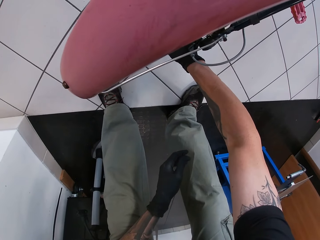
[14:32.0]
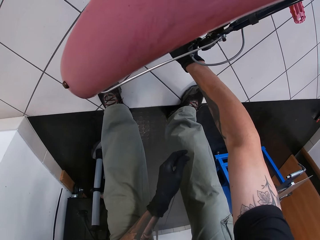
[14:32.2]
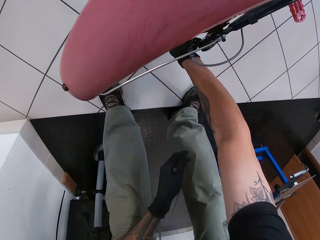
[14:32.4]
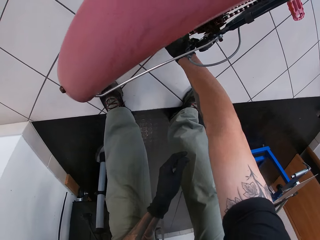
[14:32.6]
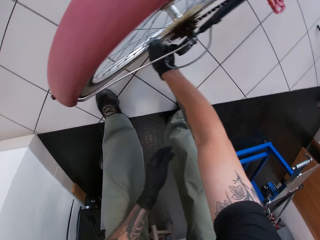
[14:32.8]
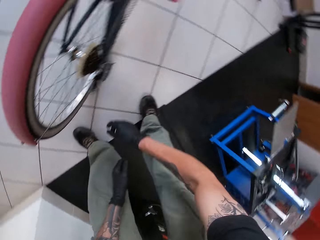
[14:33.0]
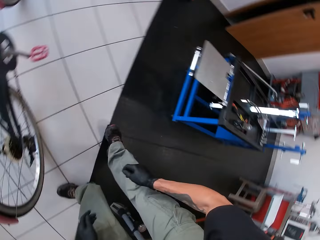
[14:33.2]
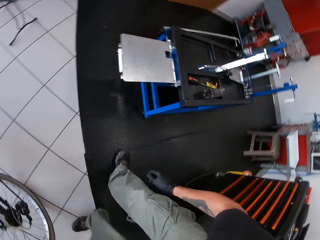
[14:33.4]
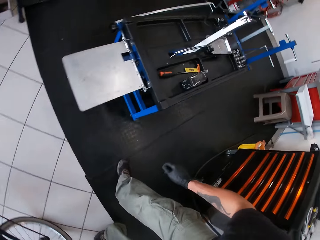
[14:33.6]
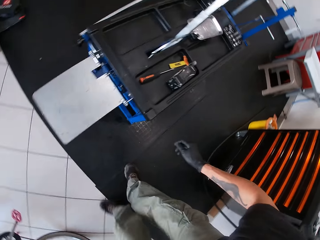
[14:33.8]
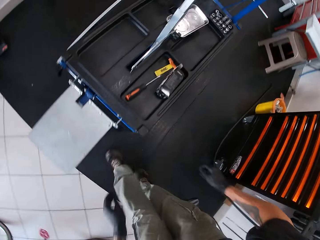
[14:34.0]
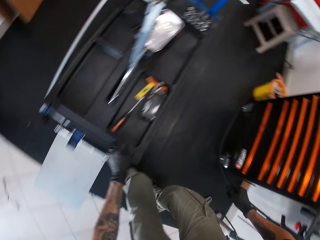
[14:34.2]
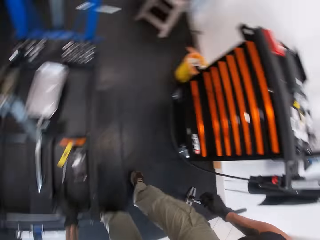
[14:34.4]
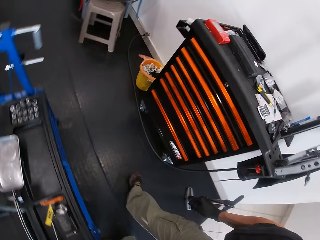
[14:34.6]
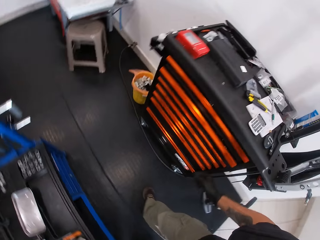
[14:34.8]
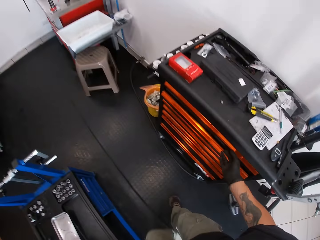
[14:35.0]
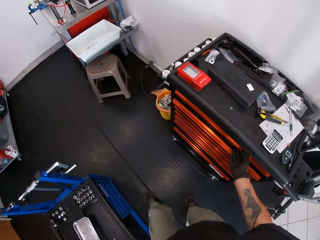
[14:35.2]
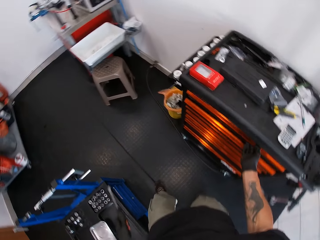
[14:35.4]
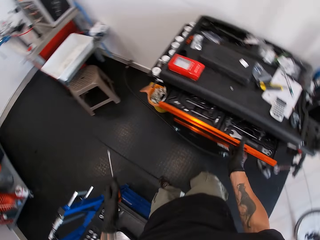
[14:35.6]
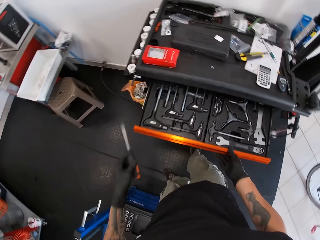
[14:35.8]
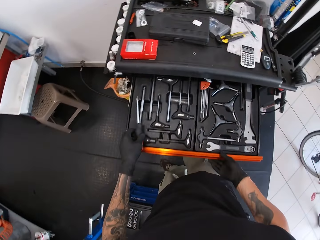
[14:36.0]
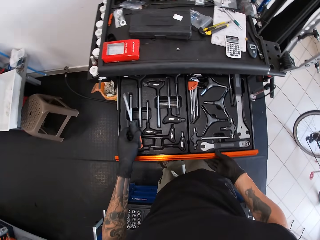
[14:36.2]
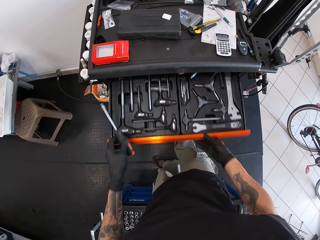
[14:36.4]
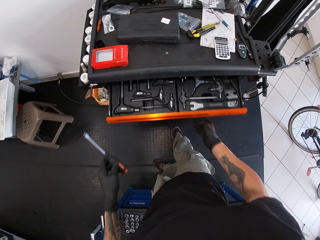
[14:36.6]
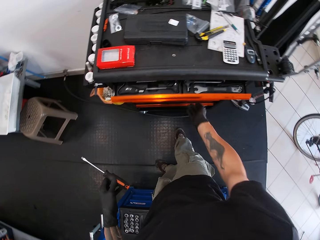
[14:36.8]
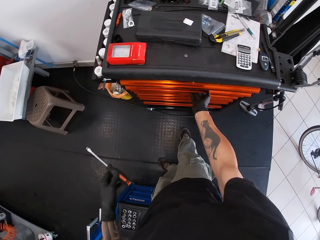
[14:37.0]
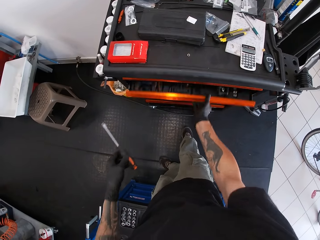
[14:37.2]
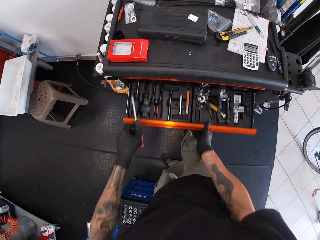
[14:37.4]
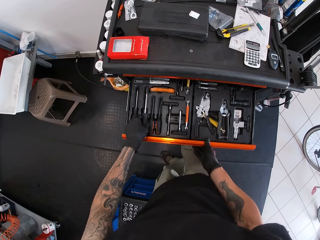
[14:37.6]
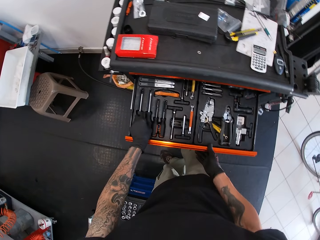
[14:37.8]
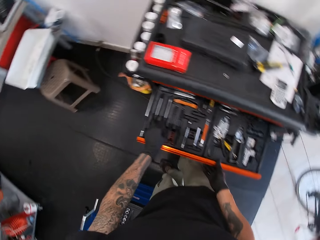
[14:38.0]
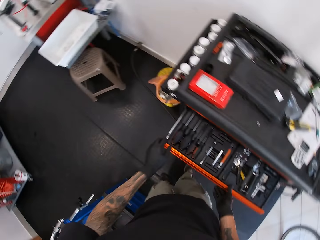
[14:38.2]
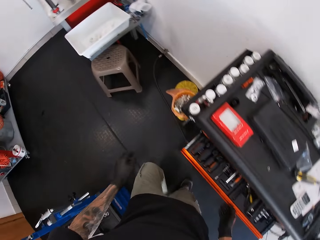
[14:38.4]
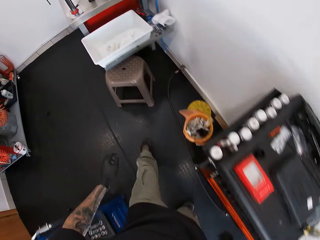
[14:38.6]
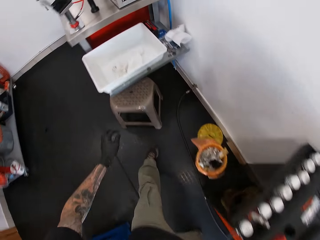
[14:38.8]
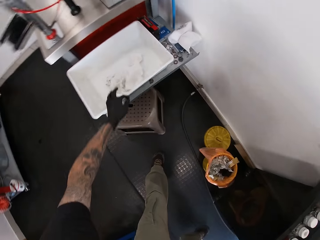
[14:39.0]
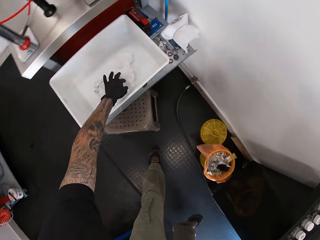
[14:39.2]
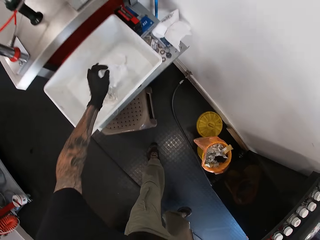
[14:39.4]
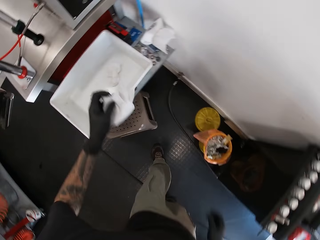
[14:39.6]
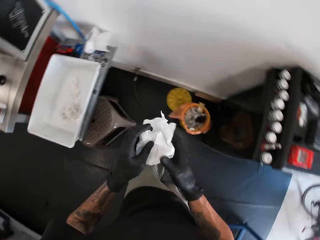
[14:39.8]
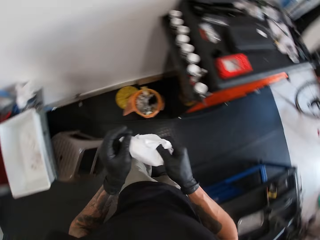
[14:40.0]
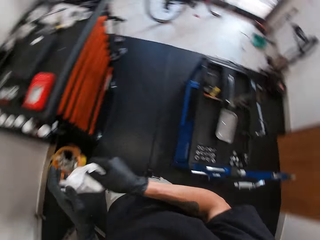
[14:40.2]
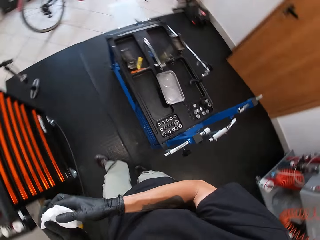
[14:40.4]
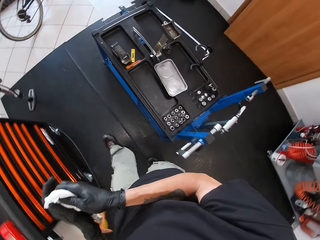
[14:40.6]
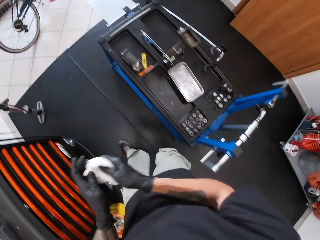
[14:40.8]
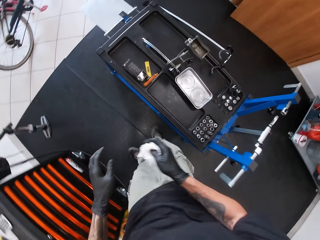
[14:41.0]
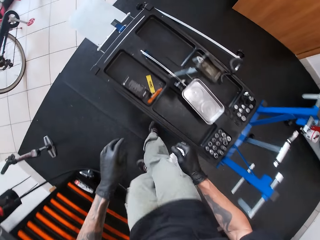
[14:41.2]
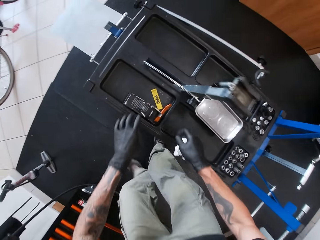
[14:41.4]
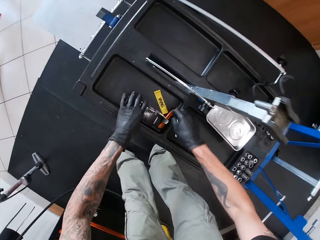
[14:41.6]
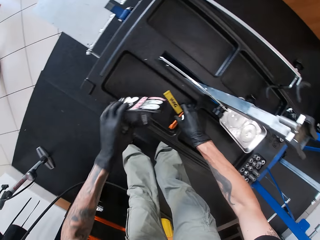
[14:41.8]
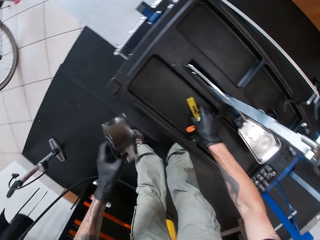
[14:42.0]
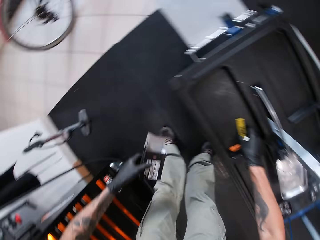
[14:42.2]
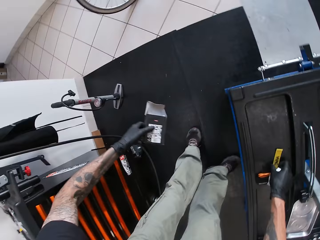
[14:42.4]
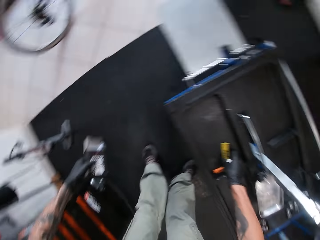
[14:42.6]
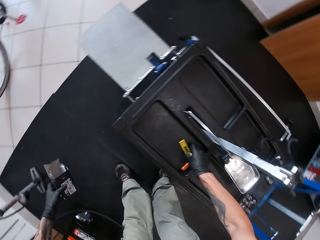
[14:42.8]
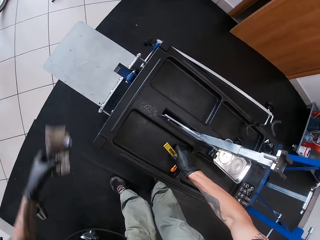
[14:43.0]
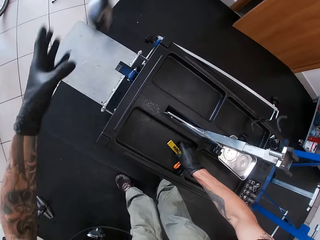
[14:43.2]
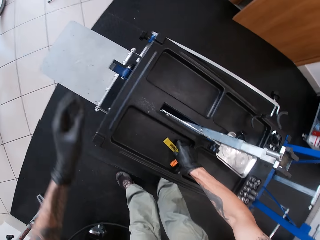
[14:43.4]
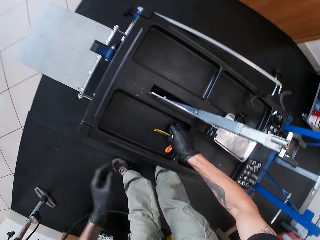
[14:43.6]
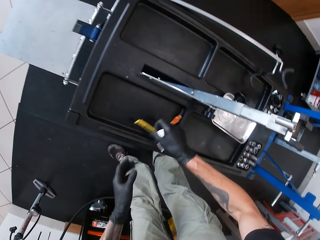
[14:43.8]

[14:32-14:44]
The camera wearer stands. He picks up a screwdriver. He opens a drawer of a box tool with his right hand. He closes the drawer with his right hand. He opens a drawer of the box tool with his right hand. He drops the screwdriver in the drawer with his left hand. He closes the drawer with his right hand. He walks towards a container. He picks up a tissue paper inside the container with his left hand. He picks up the pack and a tube on the maintenance bench with his left hand. He throws the pack away with his left hand.

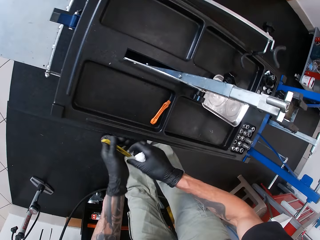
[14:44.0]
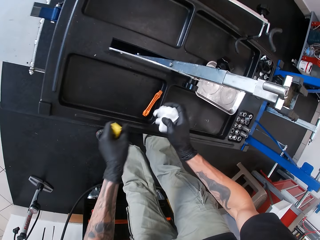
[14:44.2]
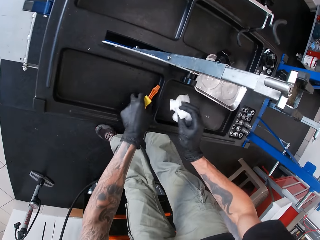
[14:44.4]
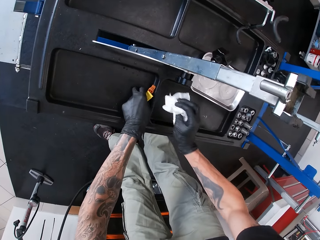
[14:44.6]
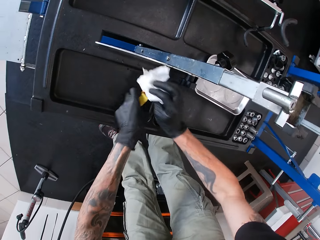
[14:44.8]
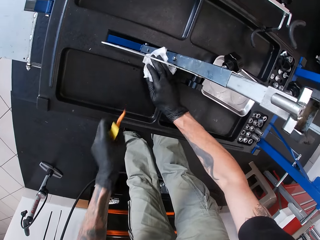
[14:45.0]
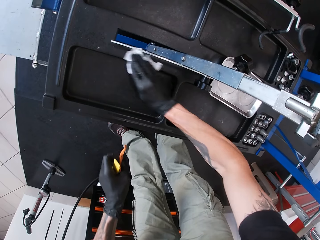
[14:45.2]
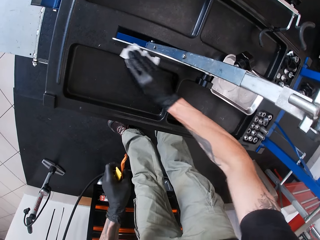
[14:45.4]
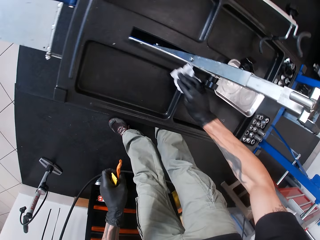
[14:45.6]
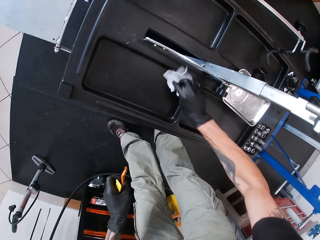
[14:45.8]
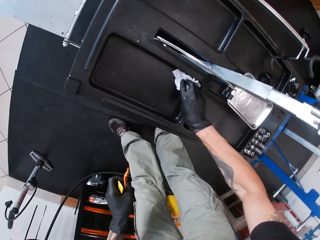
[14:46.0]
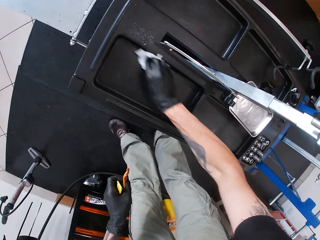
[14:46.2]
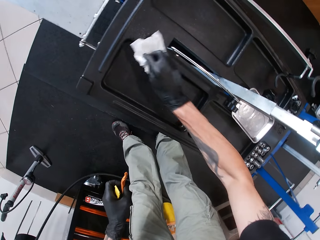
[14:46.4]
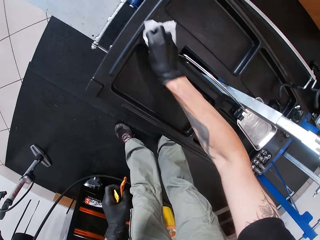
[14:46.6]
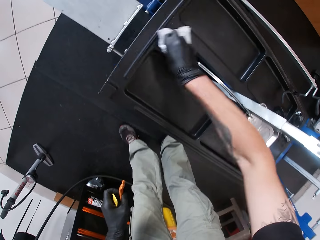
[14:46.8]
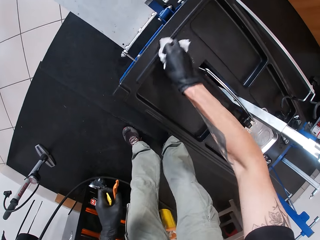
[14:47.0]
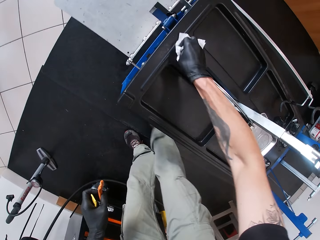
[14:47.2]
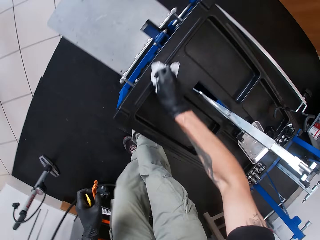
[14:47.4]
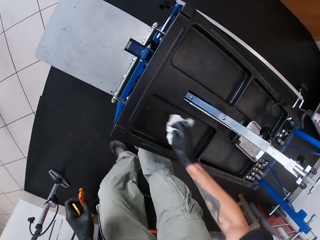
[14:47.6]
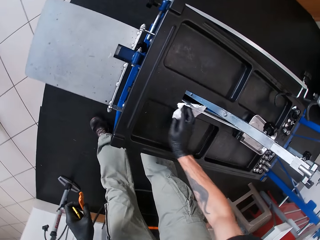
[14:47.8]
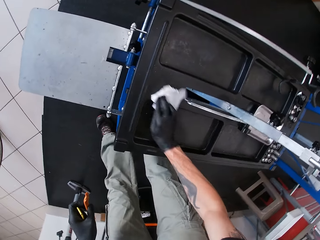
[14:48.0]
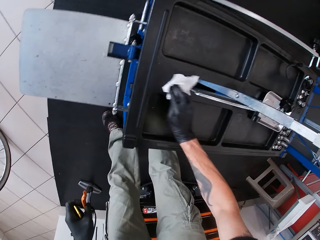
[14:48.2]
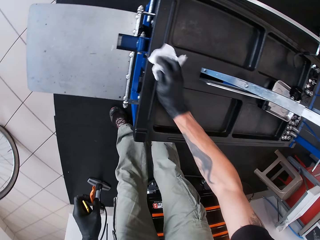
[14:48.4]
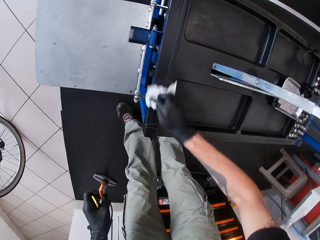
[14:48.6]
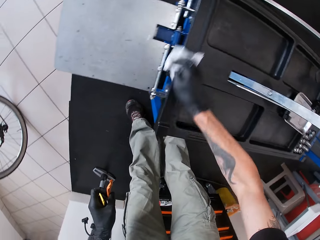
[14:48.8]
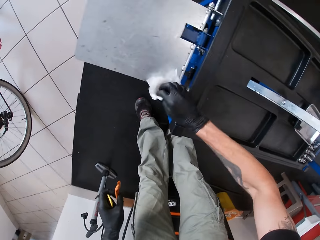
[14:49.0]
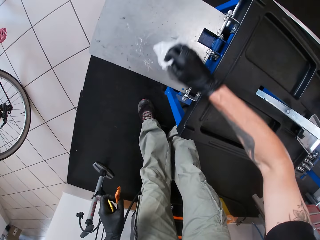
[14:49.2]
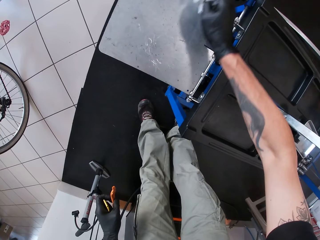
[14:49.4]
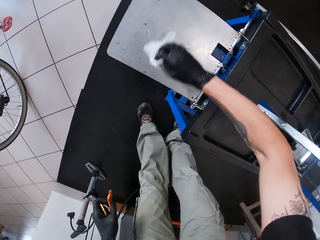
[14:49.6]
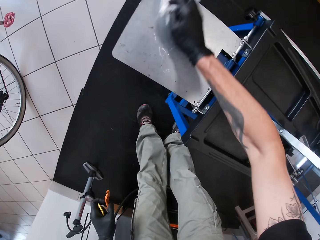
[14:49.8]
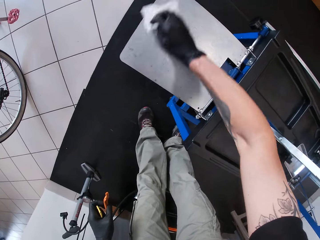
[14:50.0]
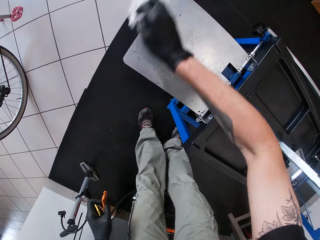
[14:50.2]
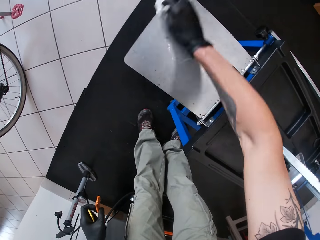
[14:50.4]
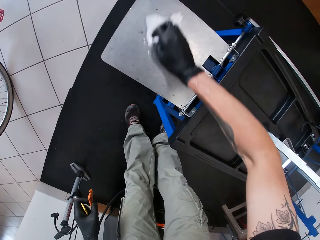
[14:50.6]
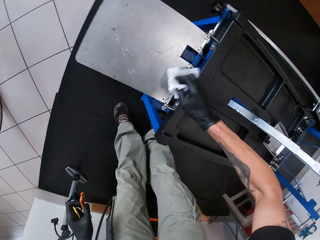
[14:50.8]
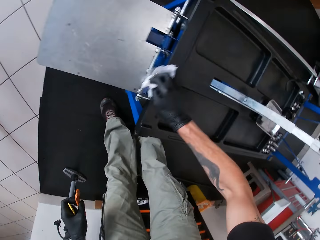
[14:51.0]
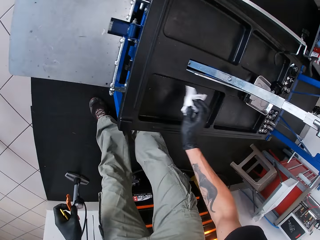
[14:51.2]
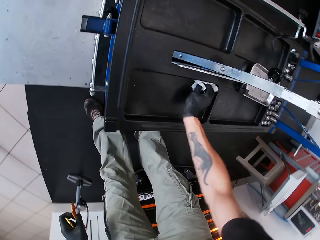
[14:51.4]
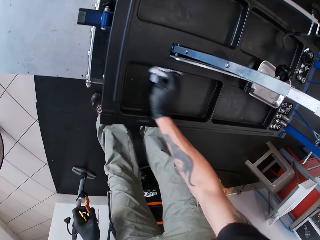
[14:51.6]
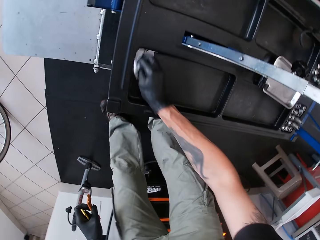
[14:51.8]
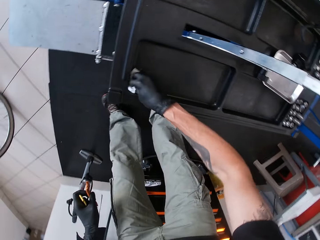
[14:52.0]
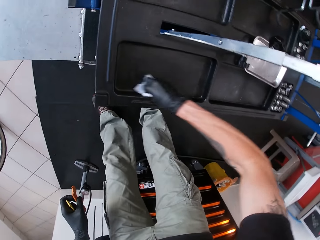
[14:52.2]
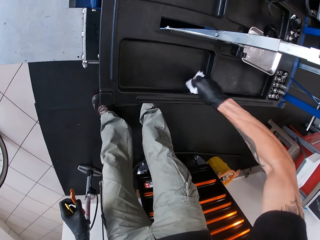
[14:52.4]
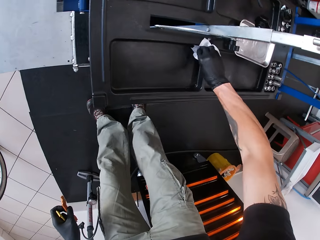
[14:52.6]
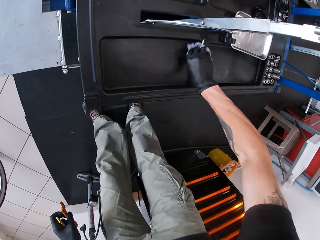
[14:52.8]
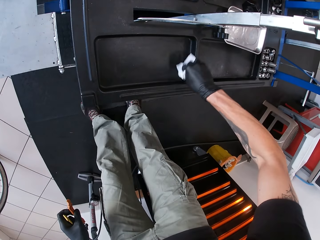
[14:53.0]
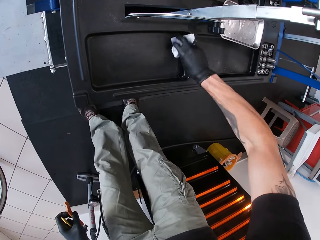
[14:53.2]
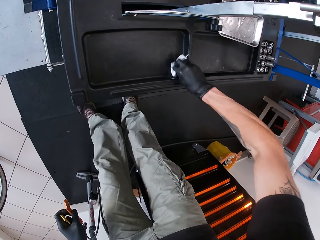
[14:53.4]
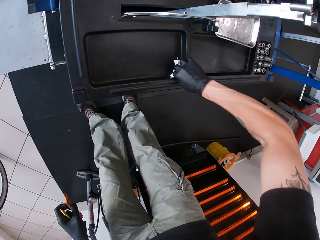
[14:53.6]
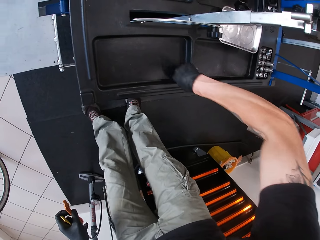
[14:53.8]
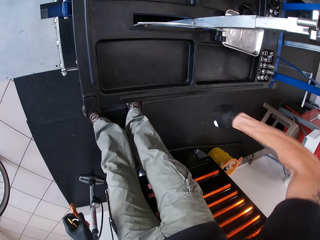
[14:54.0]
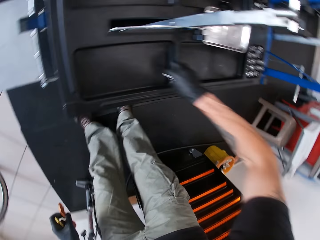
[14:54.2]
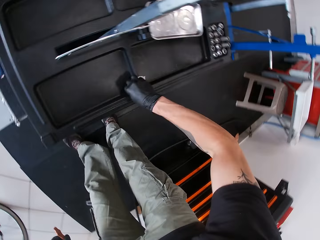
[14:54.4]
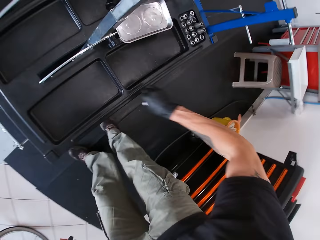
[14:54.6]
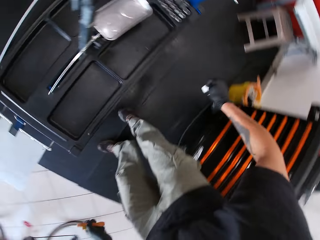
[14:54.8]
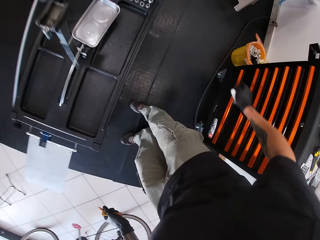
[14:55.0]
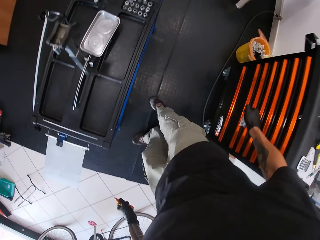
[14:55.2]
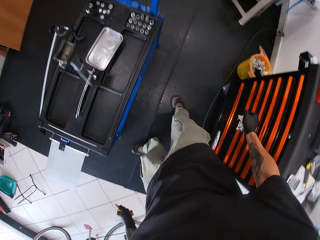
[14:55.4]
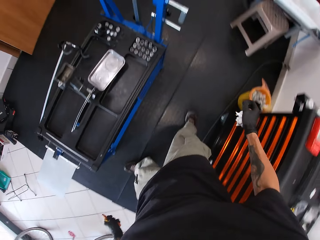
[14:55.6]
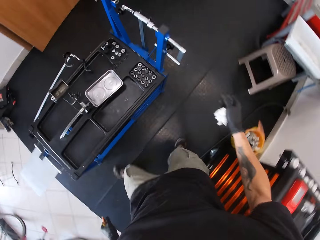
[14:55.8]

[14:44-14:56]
The camera wearer picks up a glue. He picks up something. He cleans the maintenance bench with the tissue paper in his right hand.
